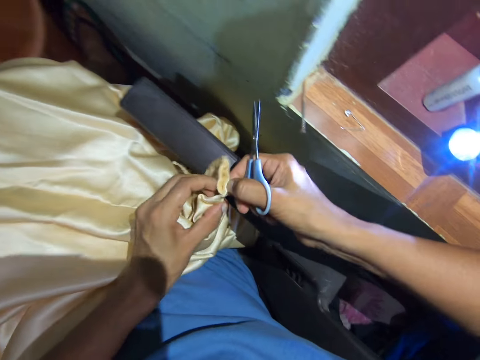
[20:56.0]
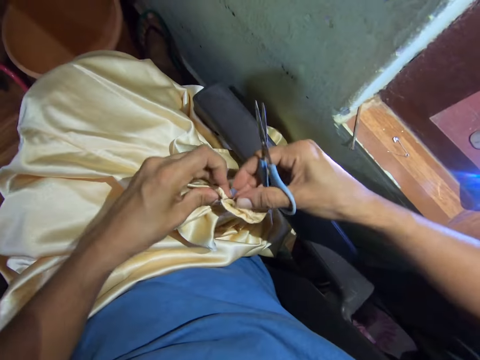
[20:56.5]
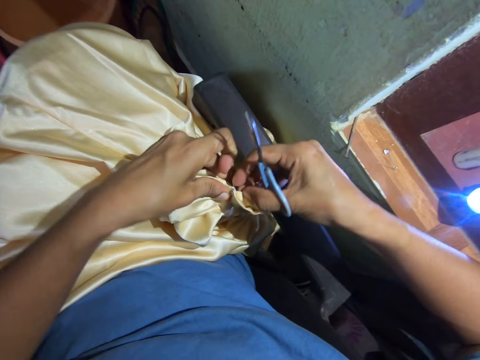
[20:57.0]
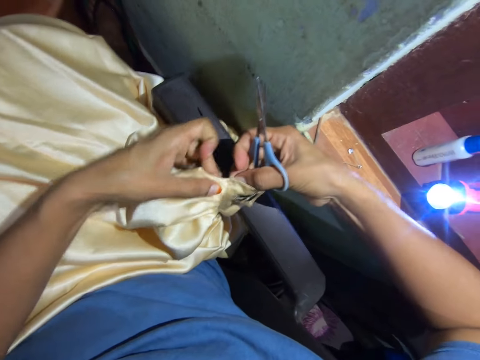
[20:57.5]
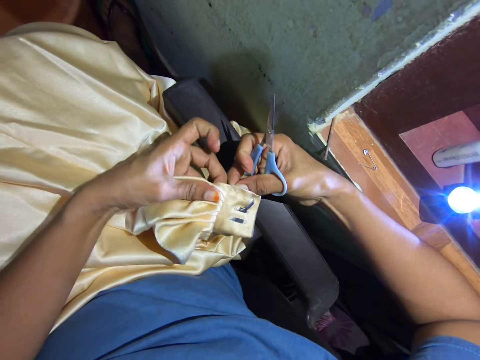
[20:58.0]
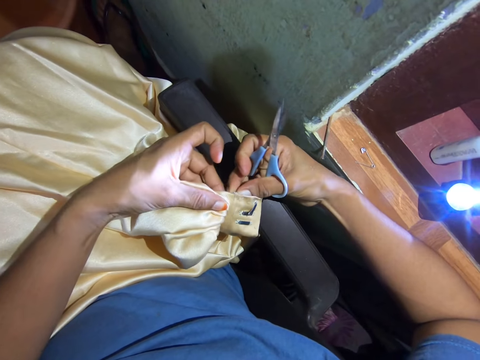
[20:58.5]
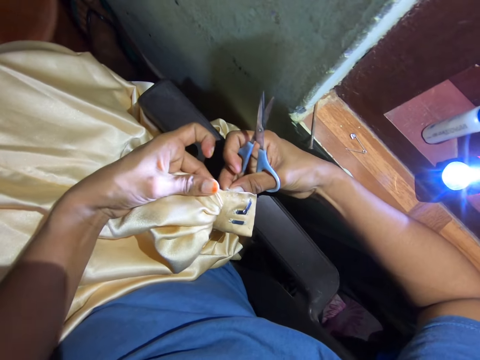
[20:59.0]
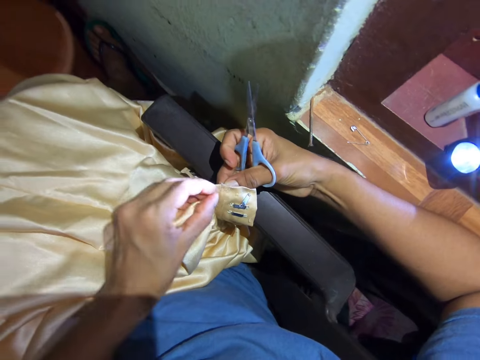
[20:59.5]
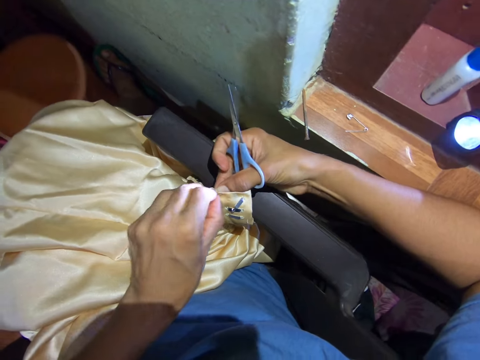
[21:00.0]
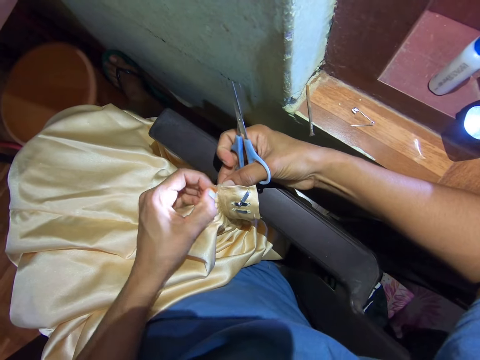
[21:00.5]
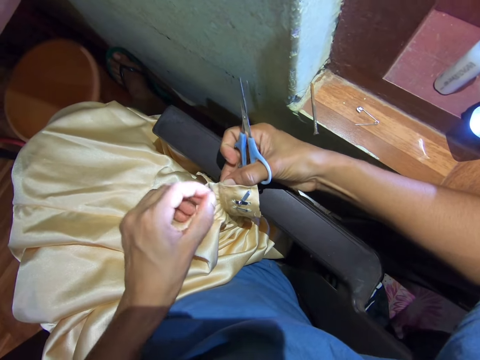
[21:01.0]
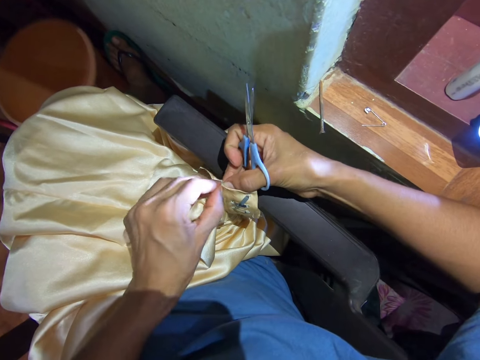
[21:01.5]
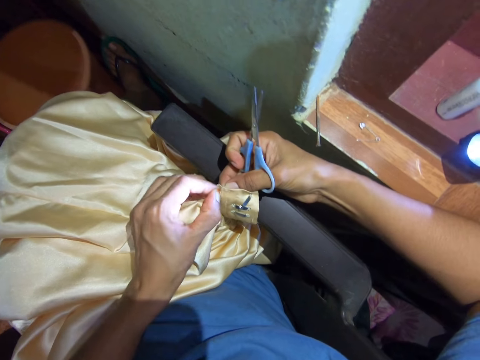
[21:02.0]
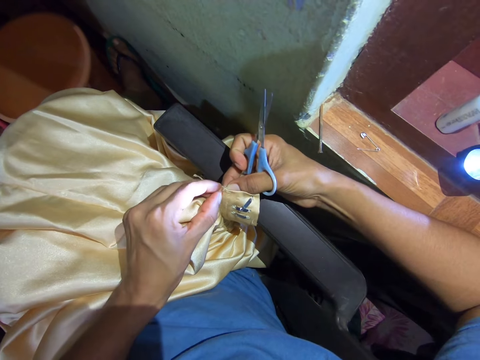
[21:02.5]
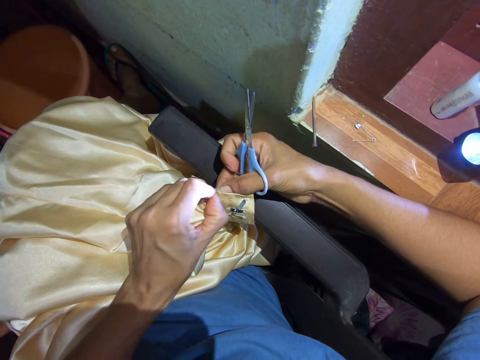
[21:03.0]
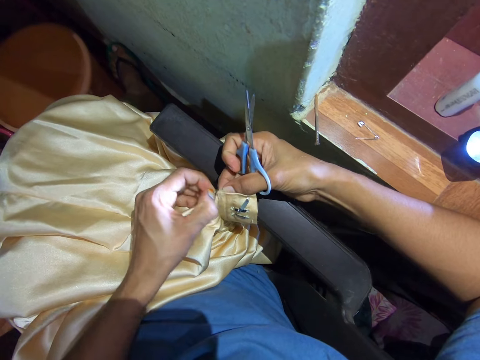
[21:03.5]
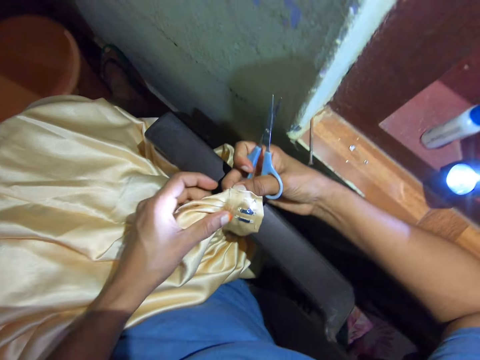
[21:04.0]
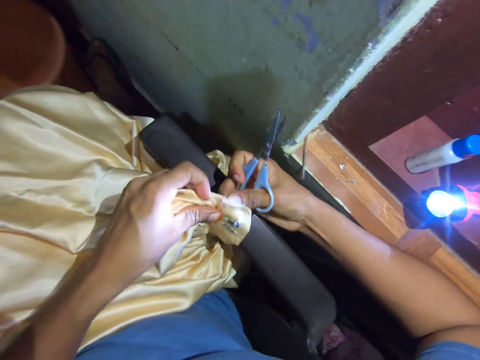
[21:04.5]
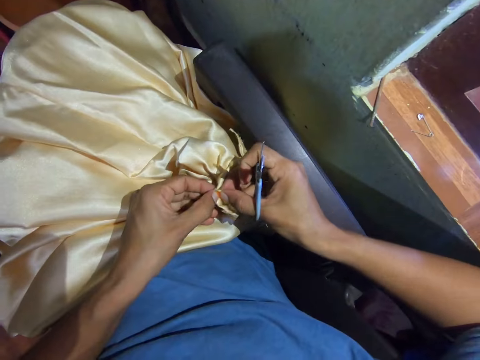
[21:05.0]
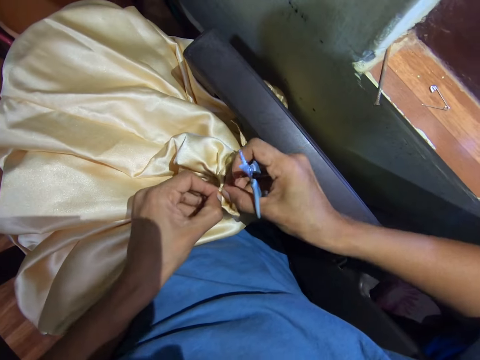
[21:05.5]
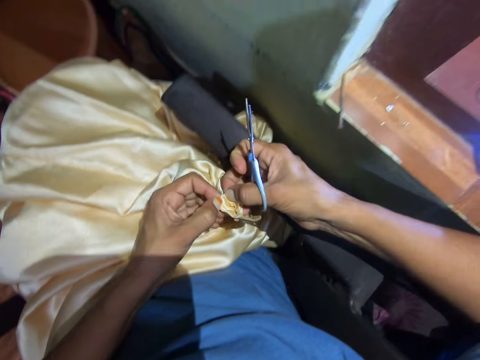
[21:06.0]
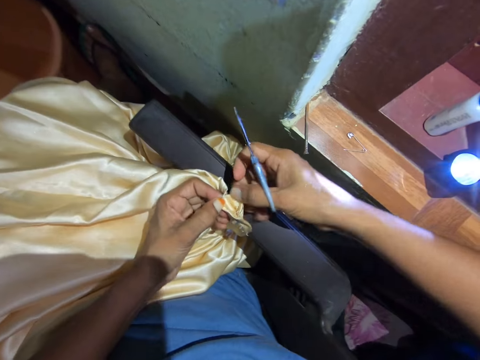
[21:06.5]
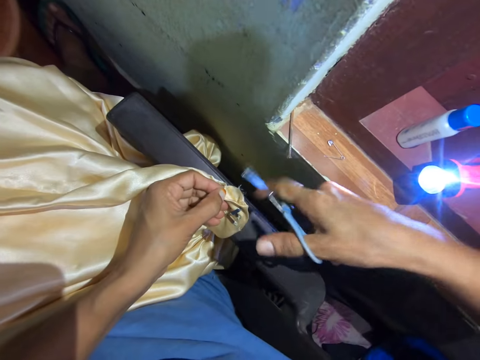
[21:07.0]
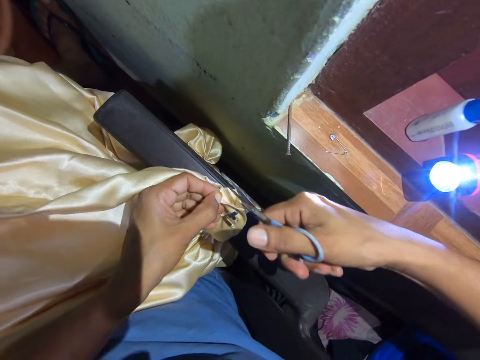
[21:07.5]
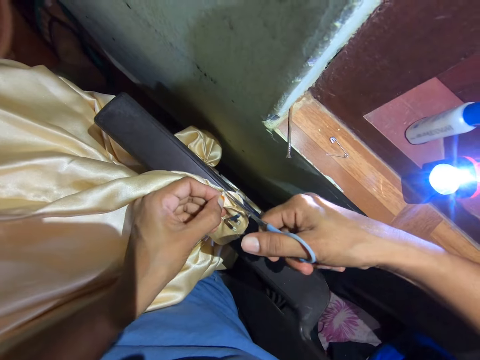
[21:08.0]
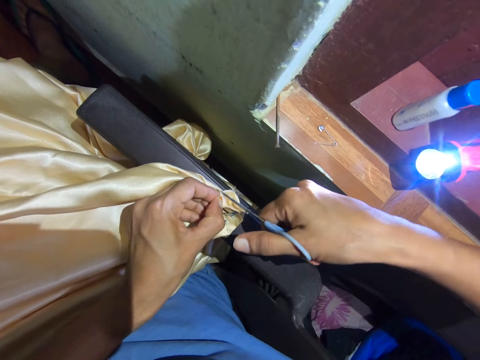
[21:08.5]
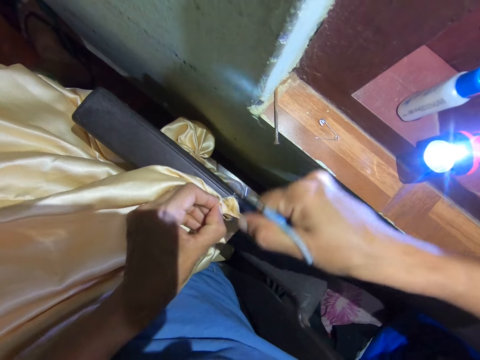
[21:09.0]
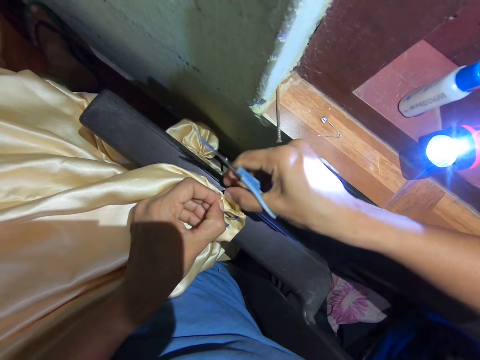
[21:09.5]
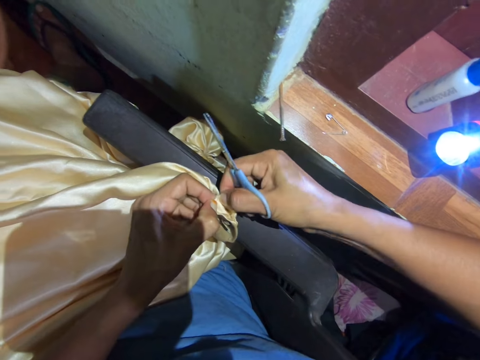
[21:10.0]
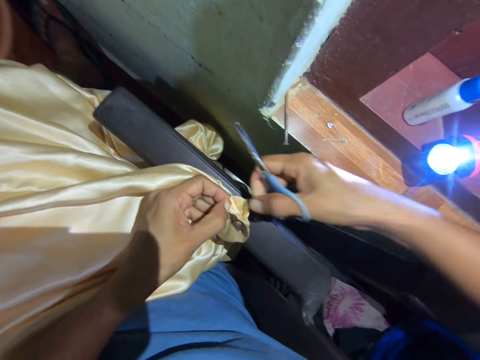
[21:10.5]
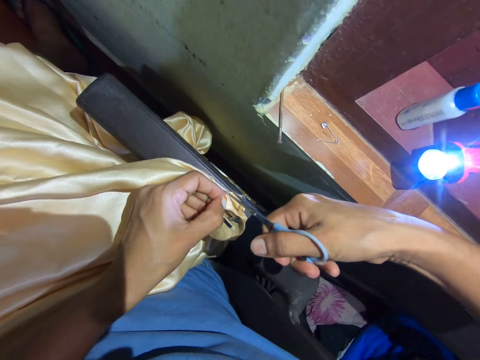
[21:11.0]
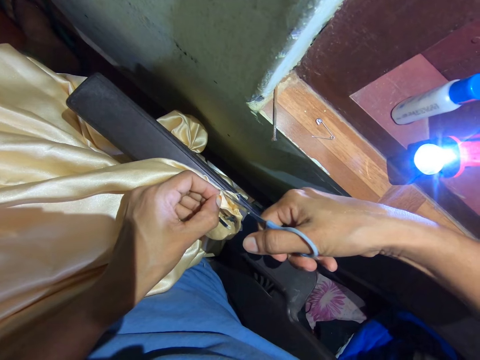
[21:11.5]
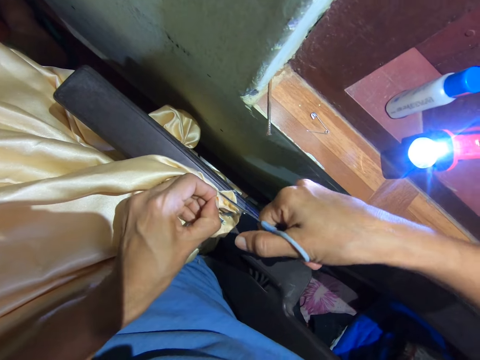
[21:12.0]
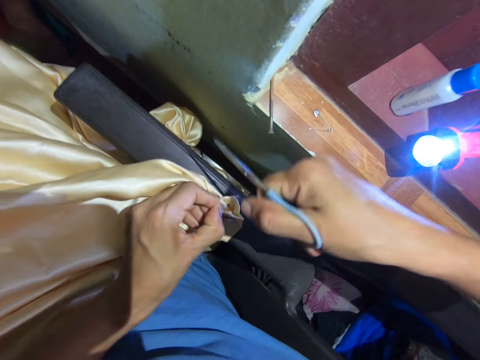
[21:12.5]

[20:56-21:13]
The camera wearer cuts the piece of cloth. They adjust the fabric with the scissors.

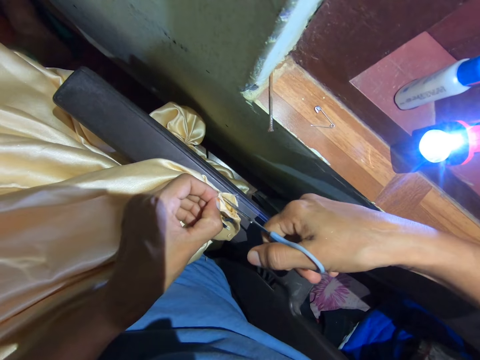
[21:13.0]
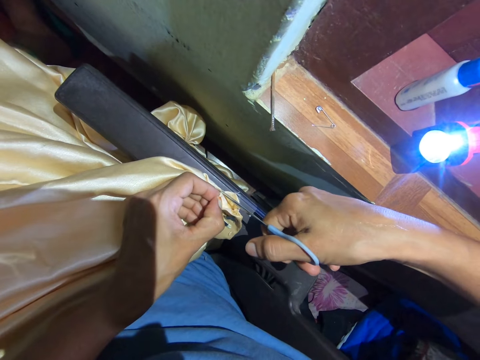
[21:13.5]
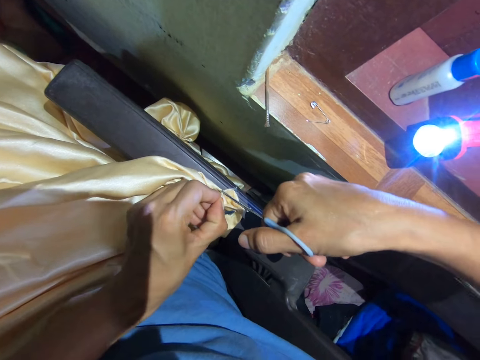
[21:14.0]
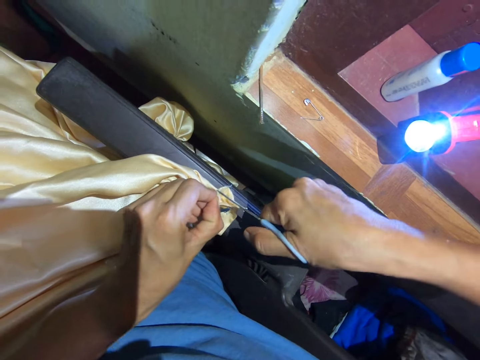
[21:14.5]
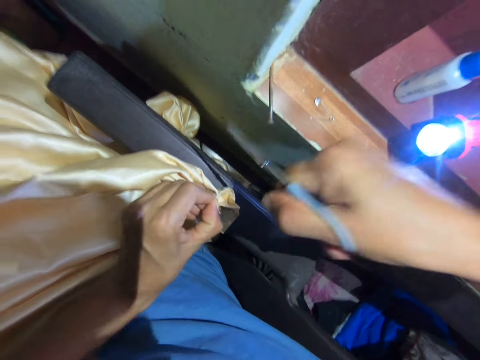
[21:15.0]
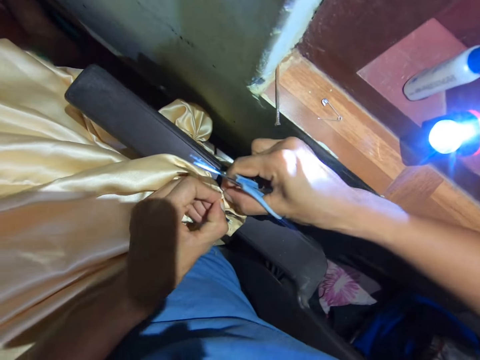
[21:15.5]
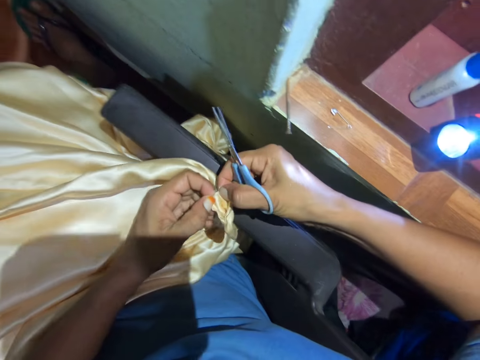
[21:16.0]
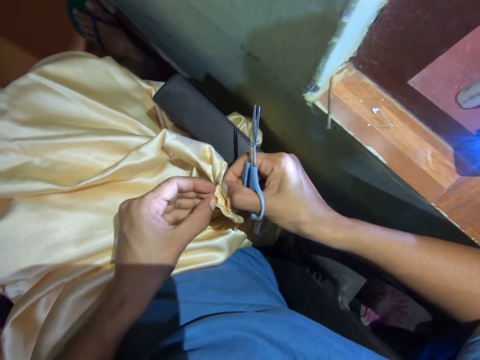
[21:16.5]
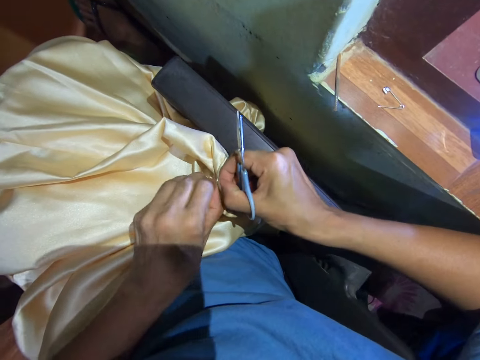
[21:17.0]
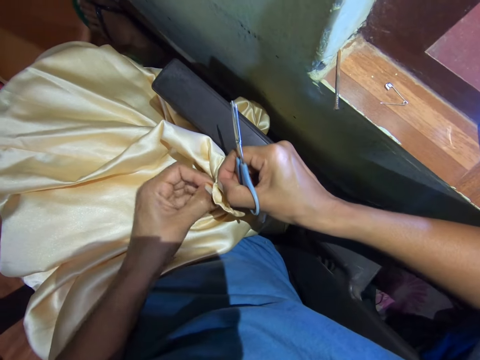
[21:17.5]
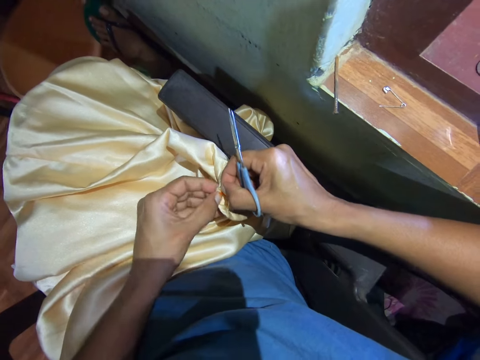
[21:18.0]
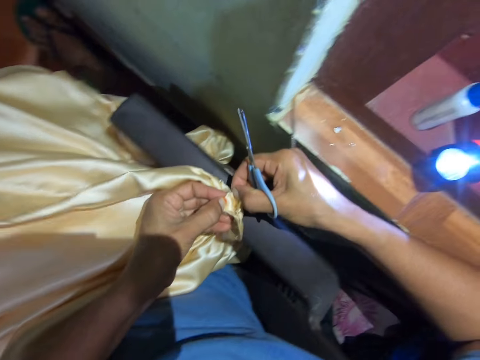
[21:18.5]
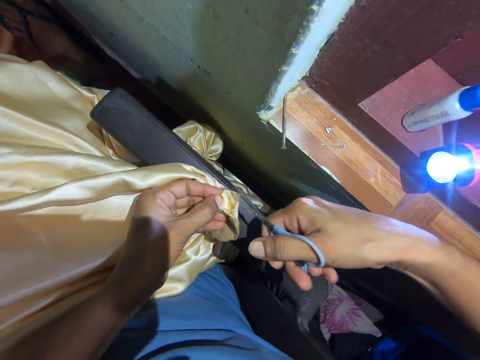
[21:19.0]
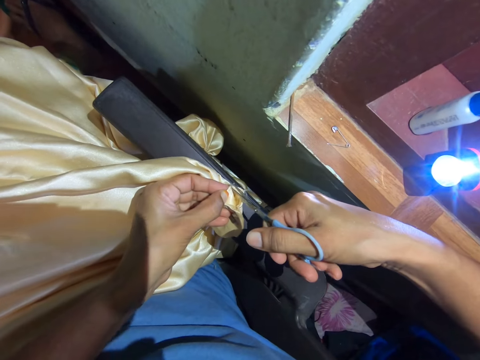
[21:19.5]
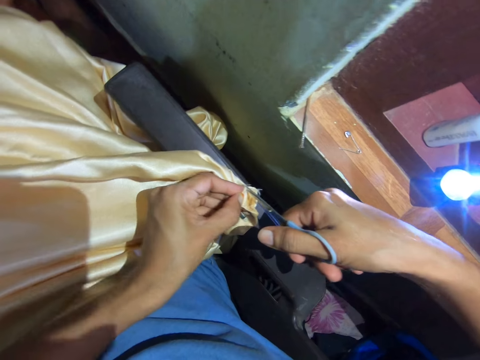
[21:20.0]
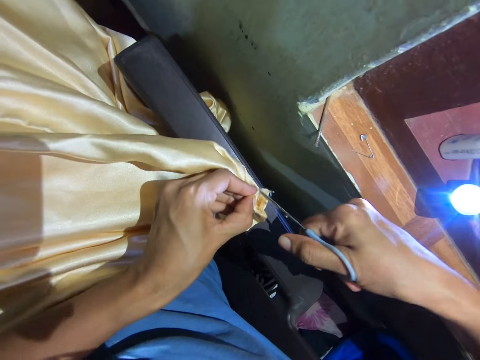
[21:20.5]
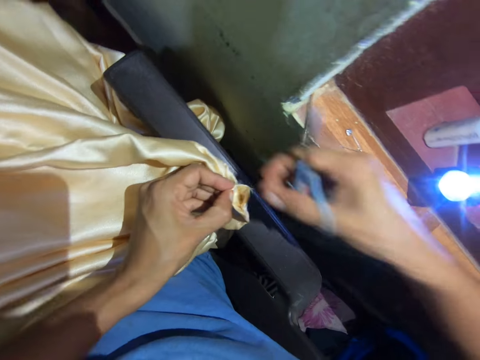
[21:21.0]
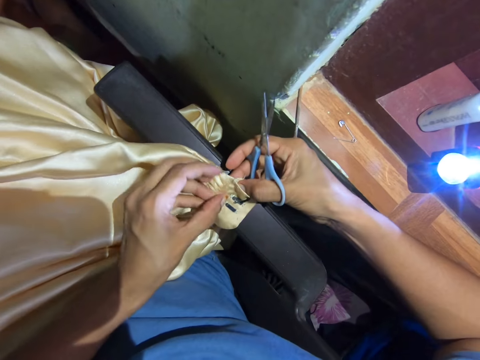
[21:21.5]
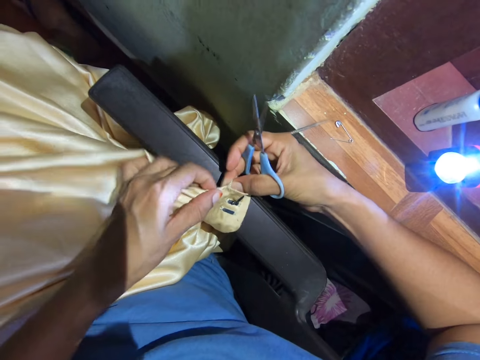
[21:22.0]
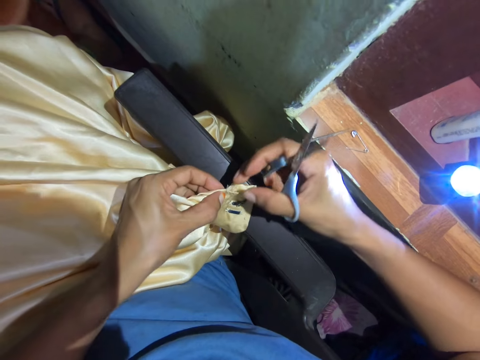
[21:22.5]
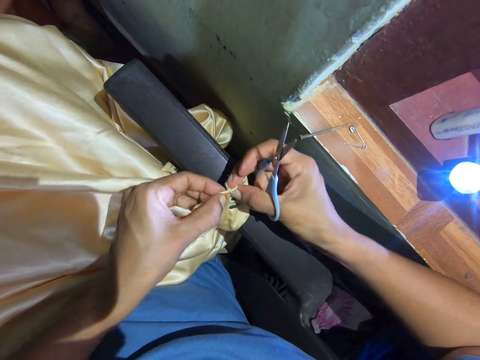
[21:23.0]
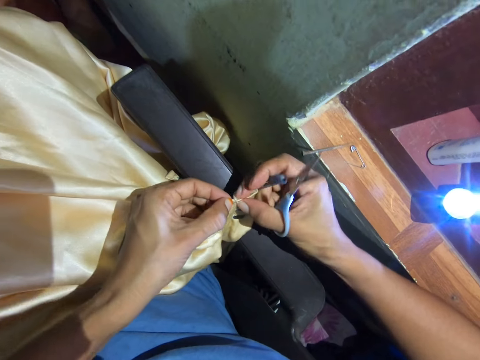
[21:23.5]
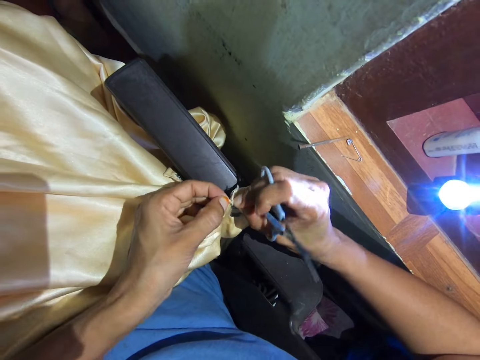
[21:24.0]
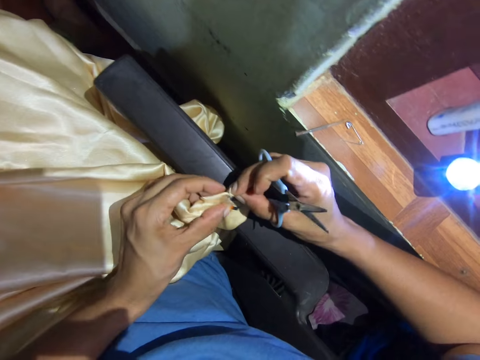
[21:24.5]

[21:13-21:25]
The camera wearer fixes the piece of cloth. They cut the piece of cloth.
